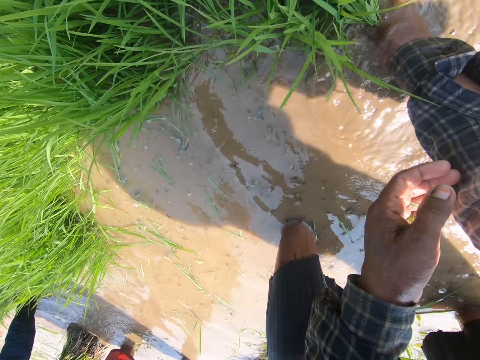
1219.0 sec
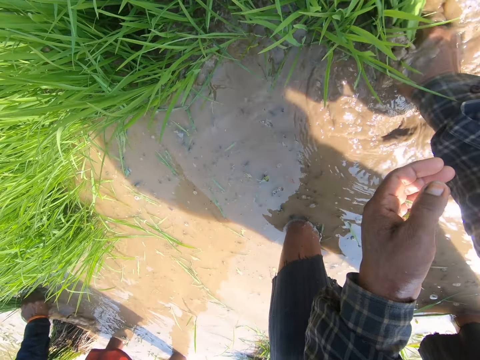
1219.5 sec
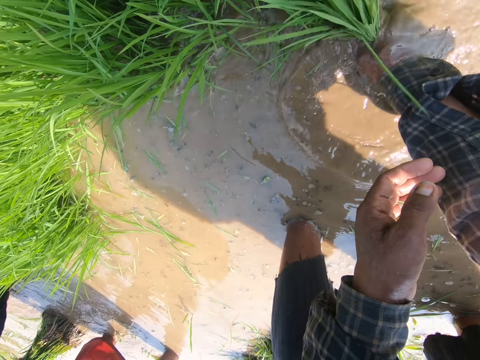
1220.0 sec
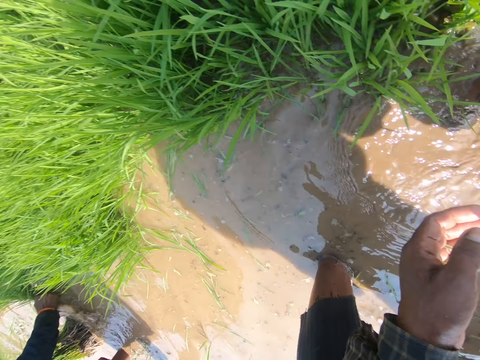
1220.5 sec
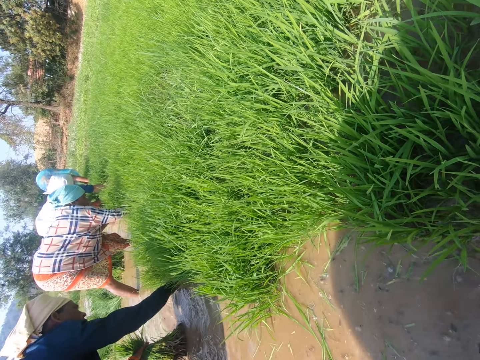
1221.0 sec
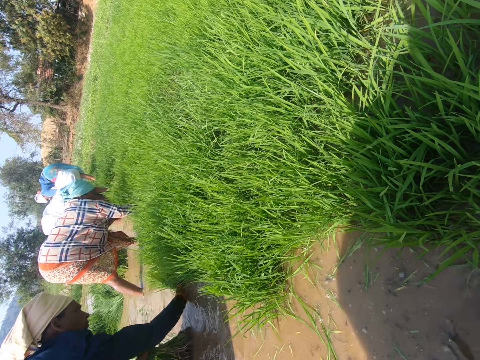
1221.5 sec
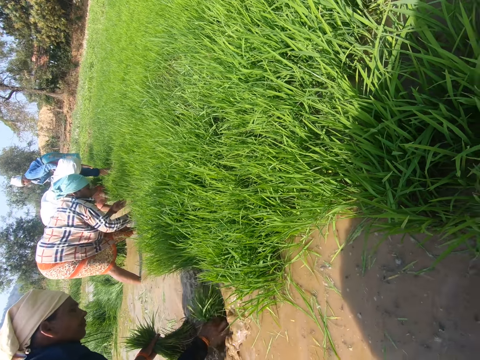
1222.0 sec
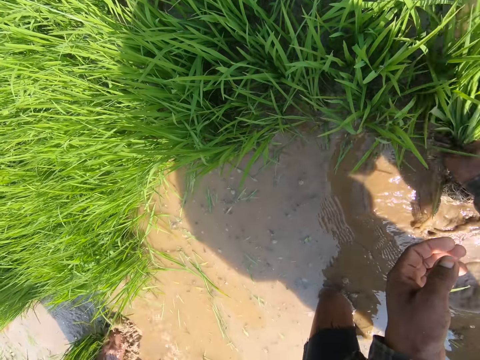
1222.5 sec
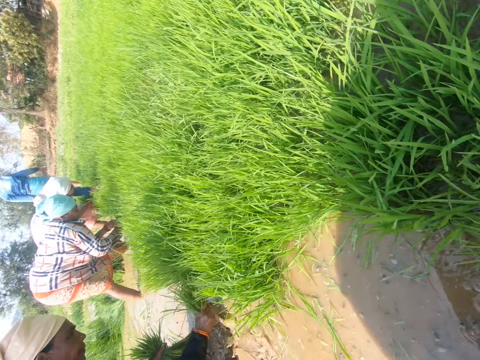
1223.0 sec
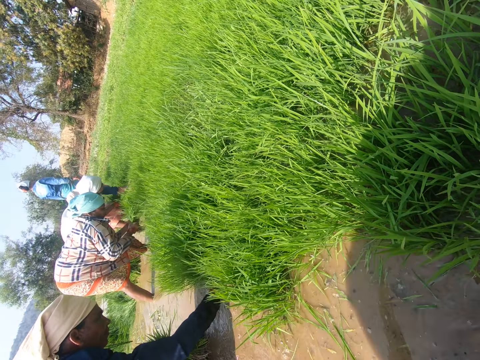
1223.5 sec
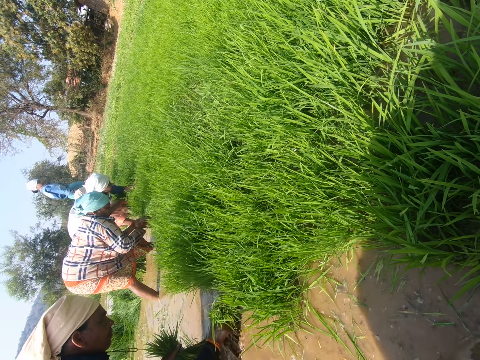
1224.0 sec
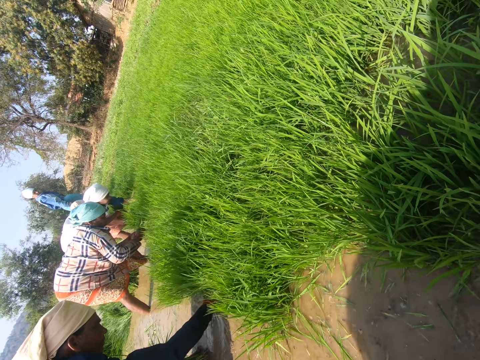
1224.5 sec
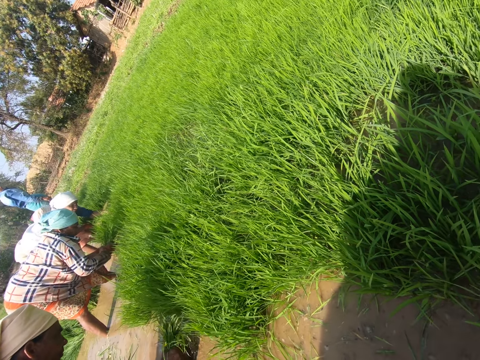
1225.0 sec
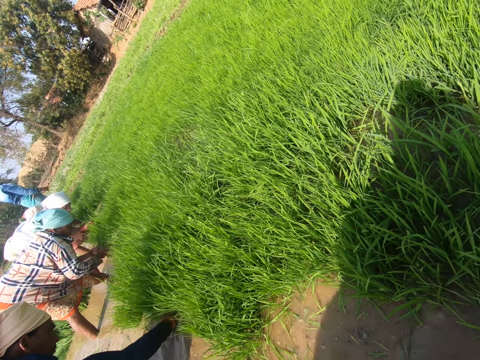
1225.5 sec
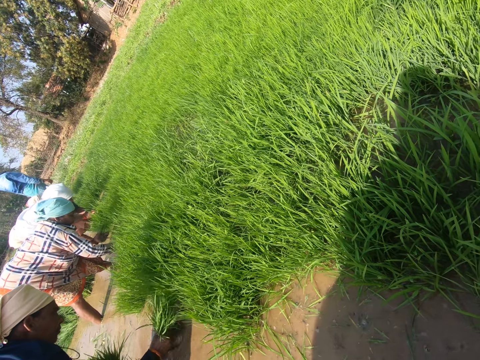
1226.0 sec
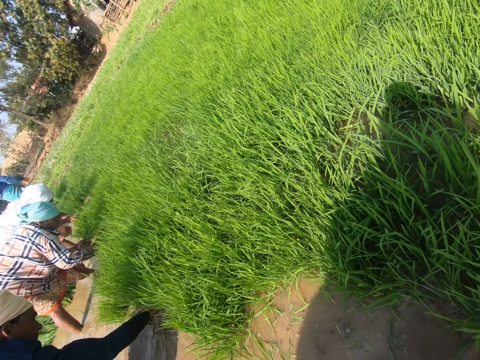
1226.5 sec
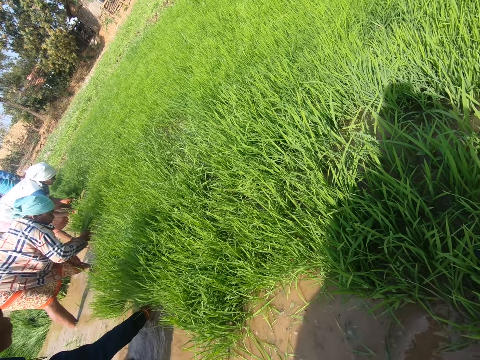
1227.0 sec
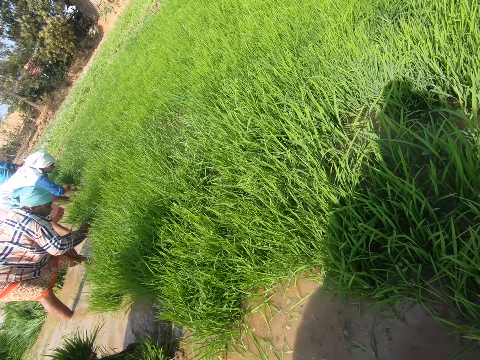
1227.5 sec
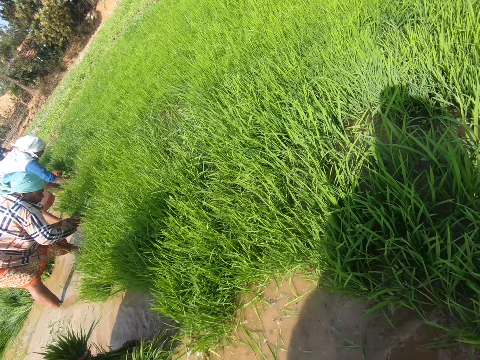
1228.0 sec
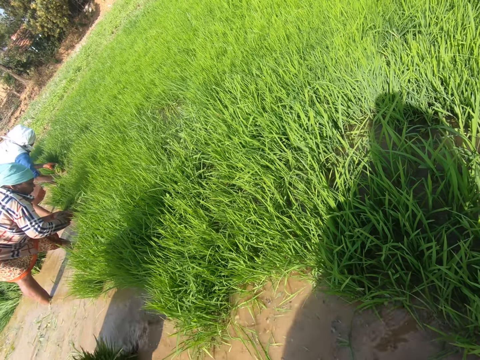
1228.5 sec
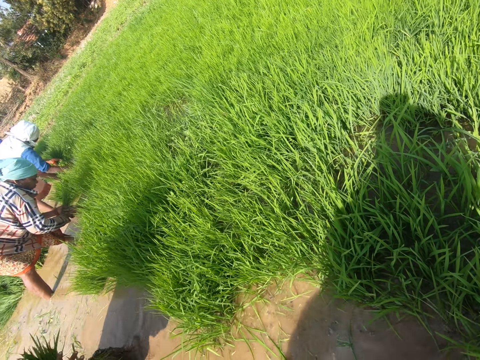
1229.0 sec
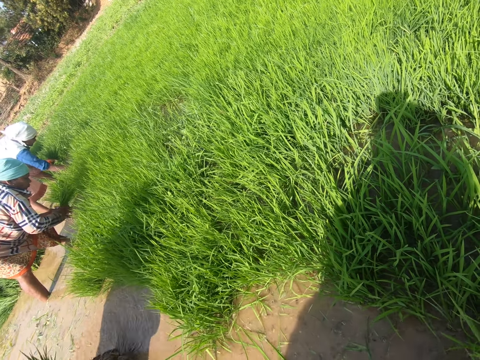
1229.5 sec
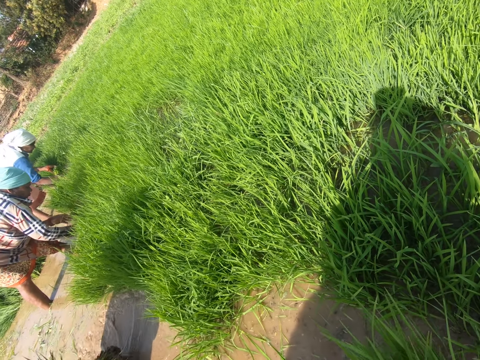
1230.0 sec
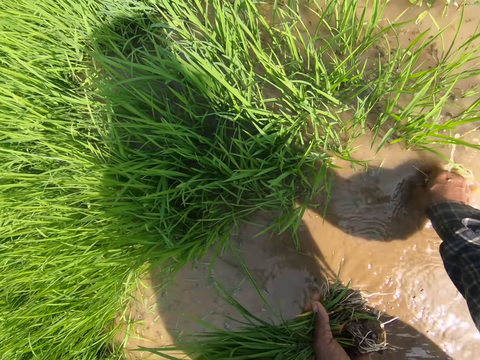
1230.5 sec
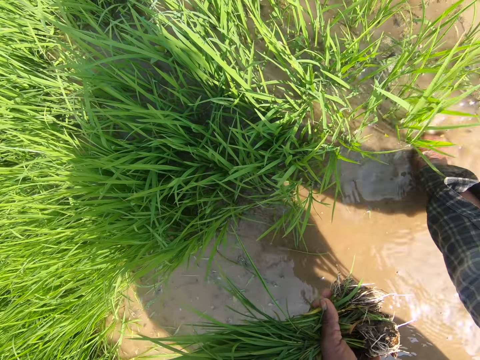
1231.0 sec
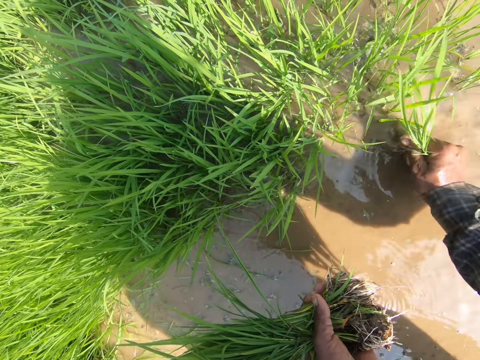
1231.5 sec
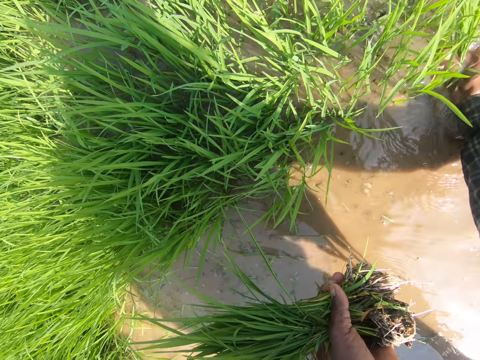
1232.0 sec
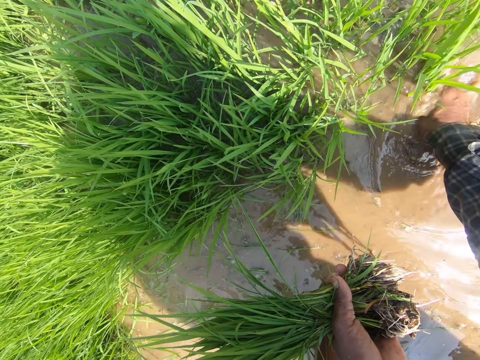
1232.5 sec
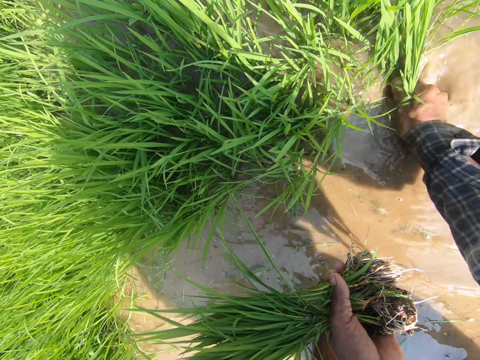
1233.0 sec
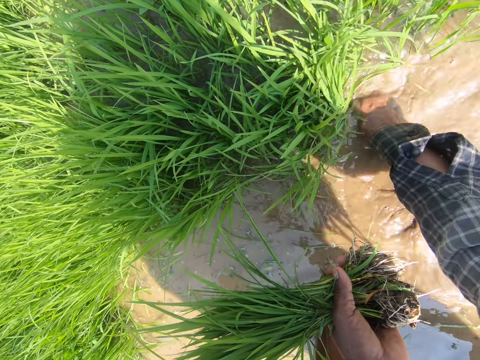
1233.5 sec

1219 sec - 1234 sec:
The camera wearer looks around the farm. They uproot the plants. They collect rice seedlings. They look around the farm. They uproot the plants and collect the rice seedlings.

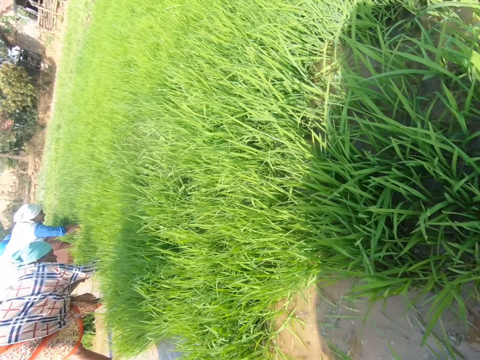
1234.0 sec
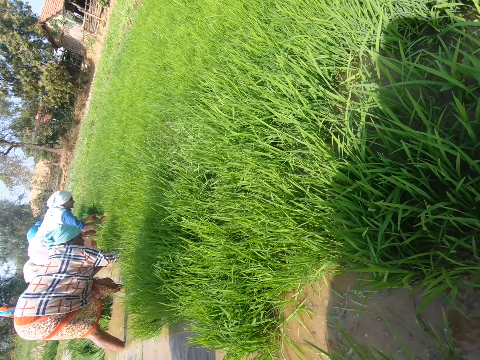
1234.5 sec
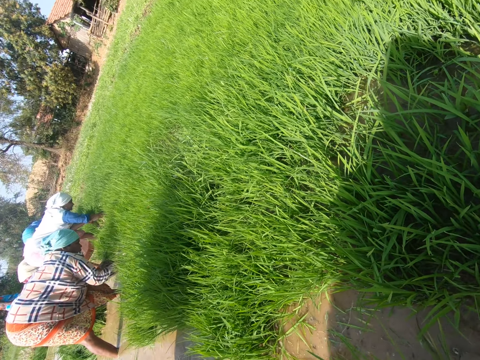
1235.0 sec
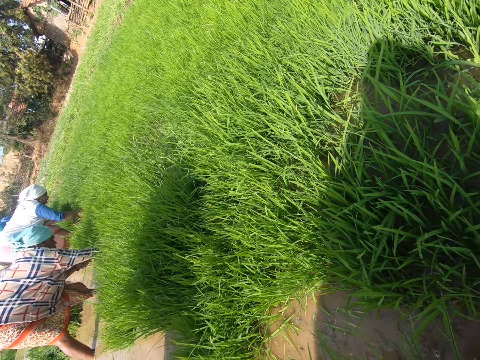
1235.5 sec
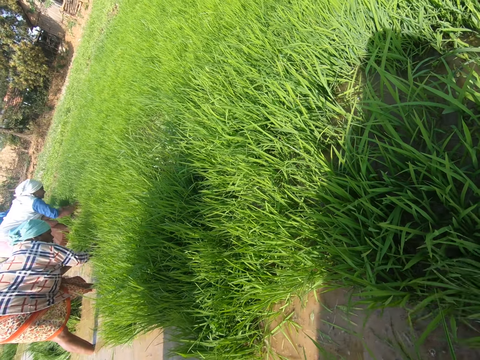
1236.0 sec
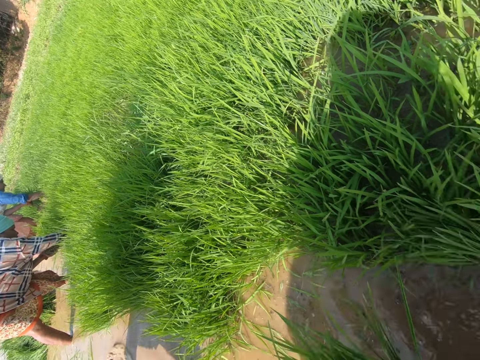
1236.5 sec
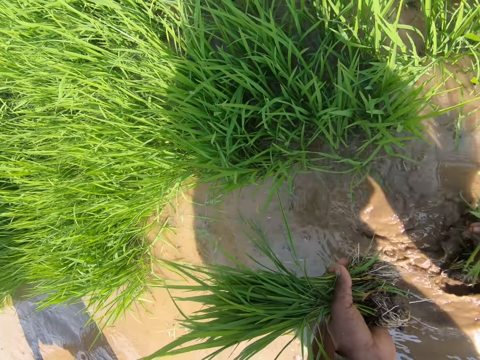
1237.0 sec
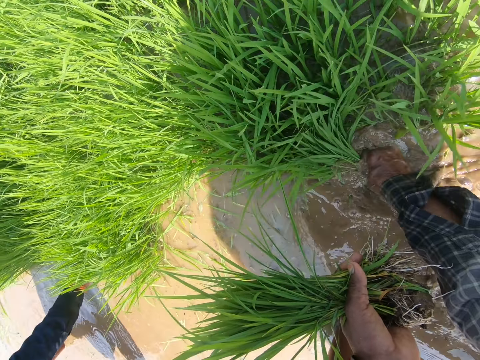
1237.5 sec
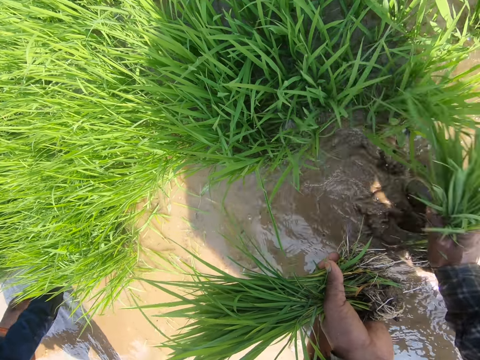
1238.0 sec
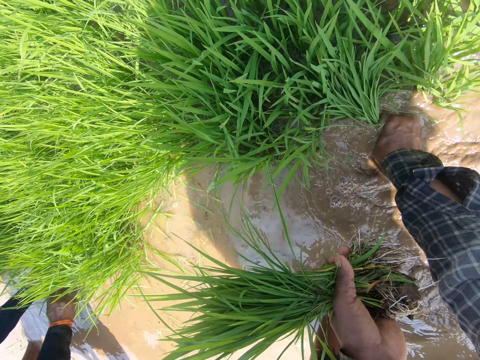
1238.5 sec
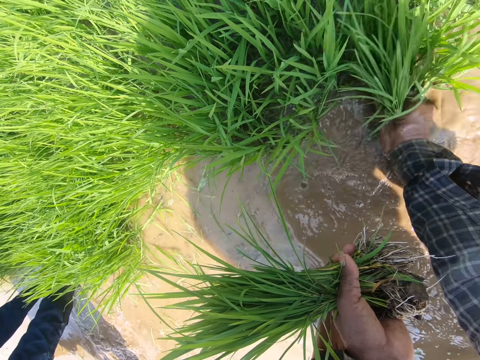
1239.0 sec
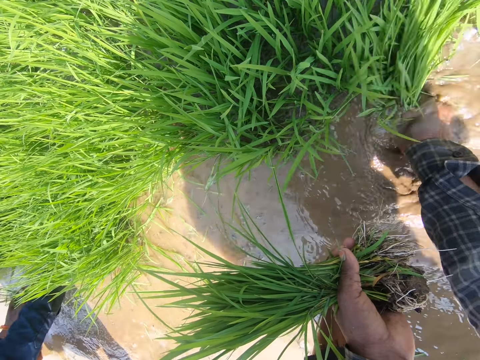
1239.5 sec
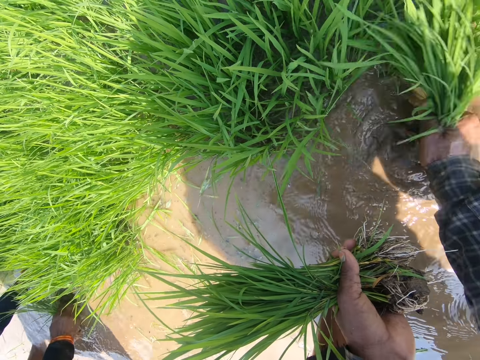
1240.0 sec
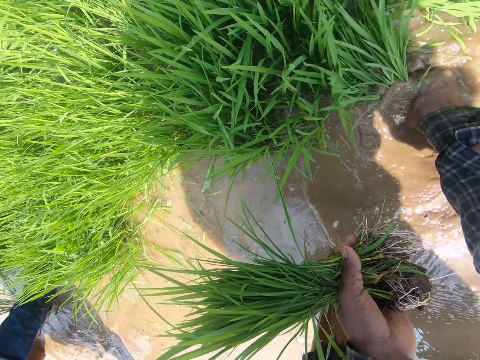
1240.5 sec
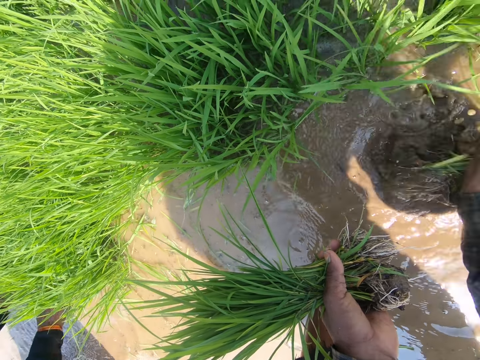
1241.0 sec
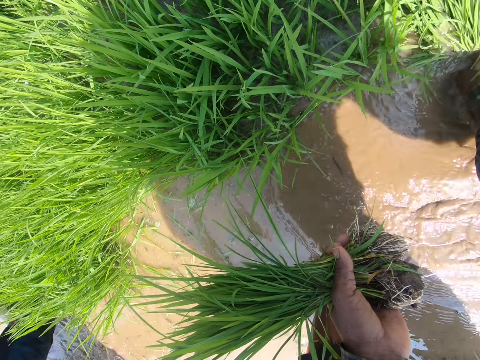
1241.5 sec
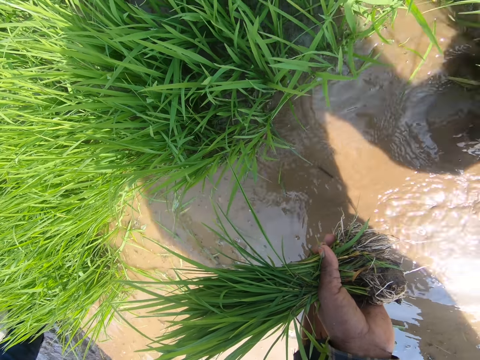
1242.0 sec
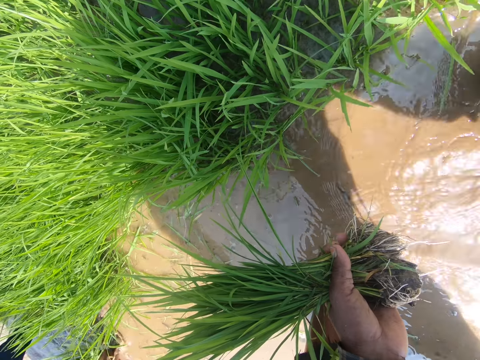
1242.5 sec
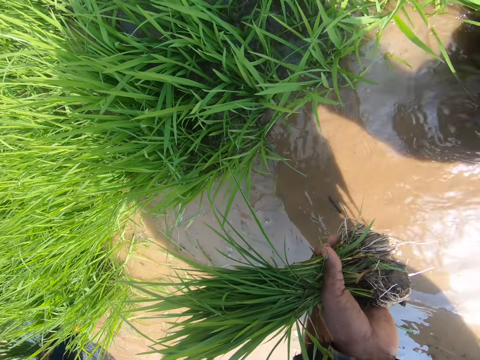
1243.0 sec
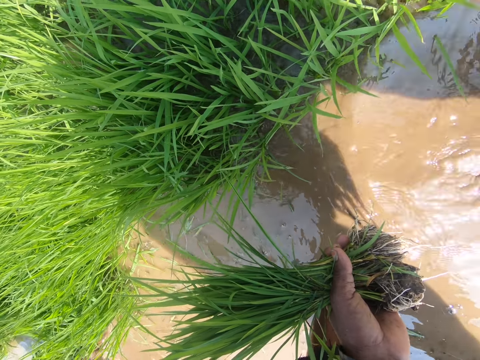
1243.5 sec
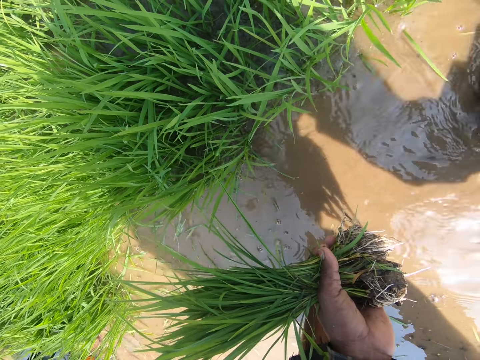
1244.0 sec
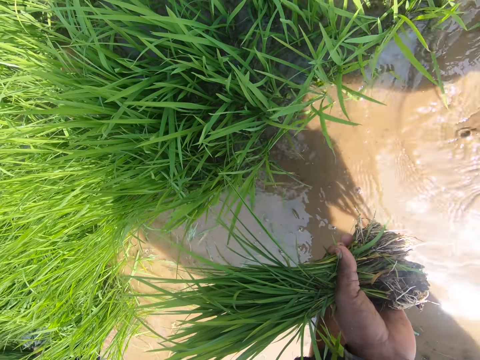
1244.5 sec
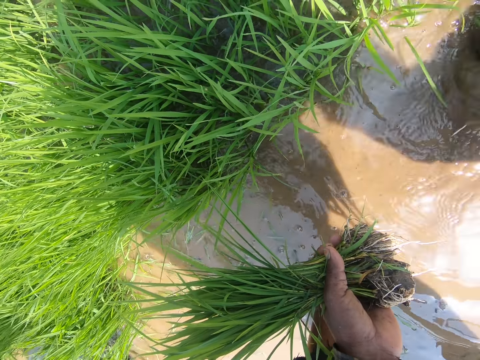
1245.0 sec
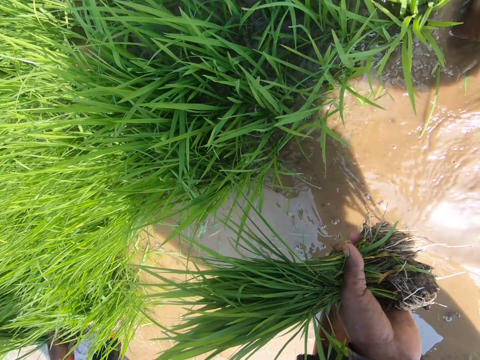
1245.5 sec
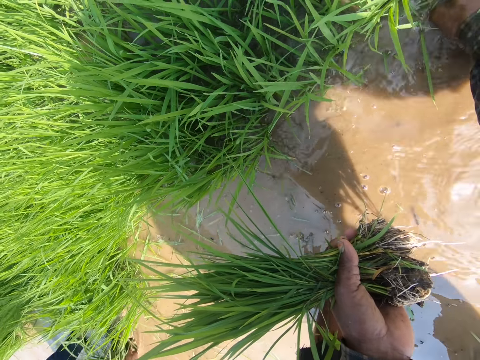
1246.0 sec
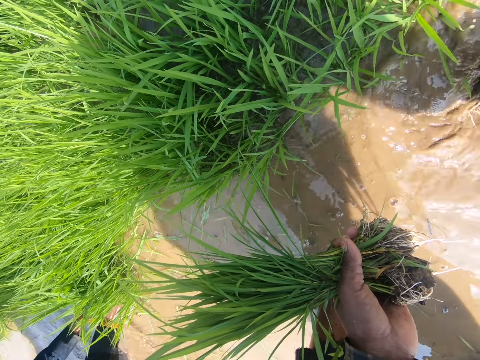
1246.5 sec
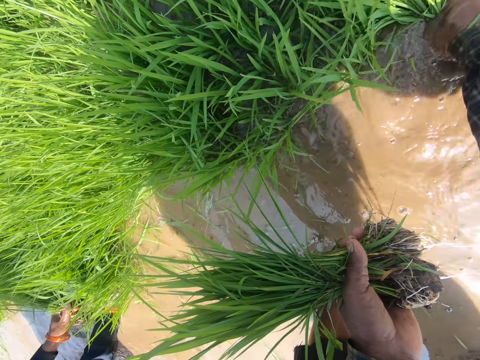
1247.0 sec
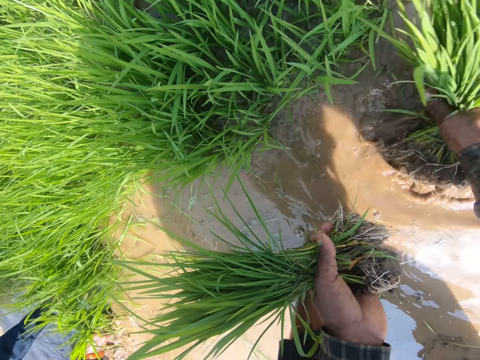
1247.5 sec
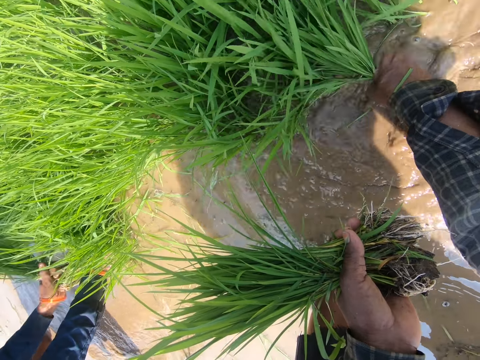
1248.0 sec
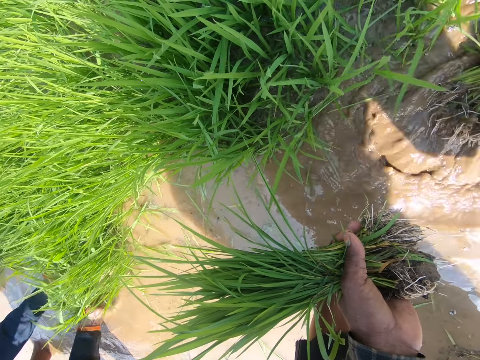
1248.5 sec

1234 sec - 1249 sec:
The camera wearer looks around the farm. They uproot the plants. They collect rice seedlings.
